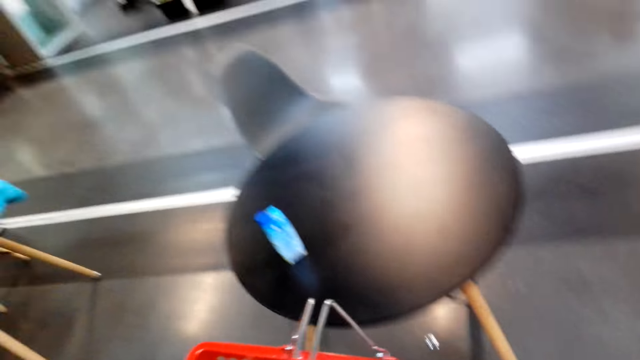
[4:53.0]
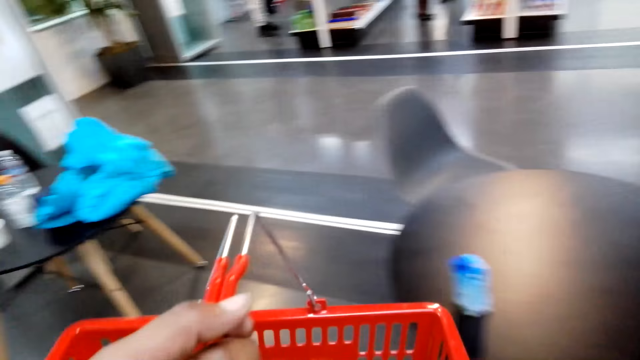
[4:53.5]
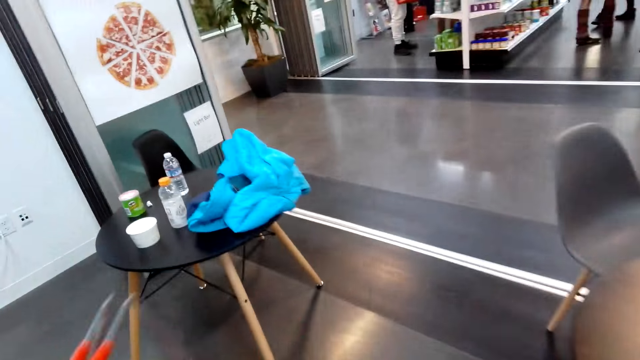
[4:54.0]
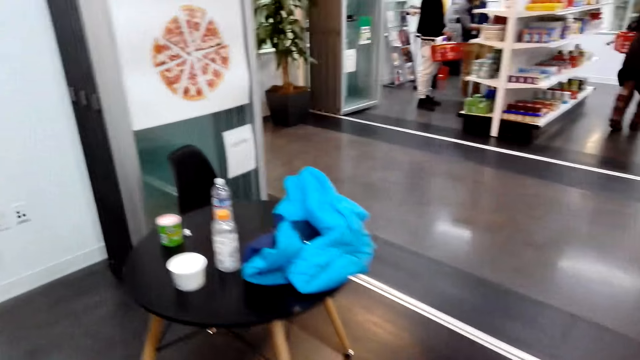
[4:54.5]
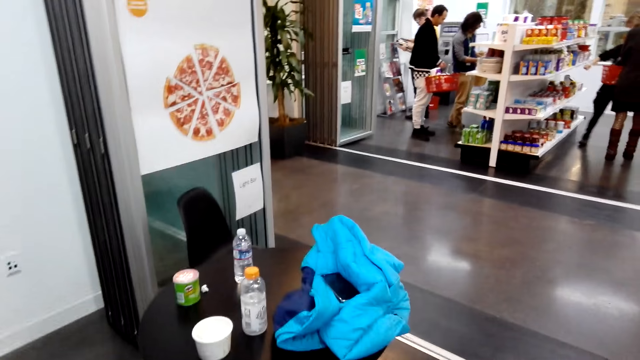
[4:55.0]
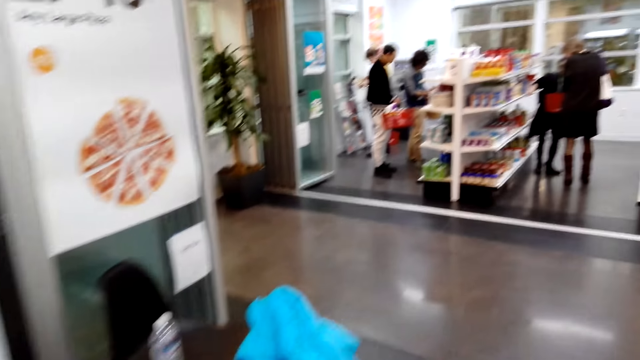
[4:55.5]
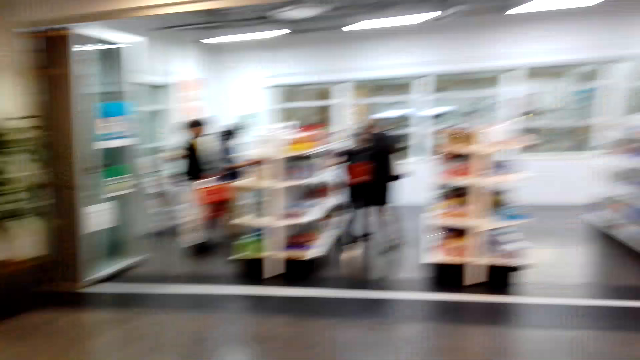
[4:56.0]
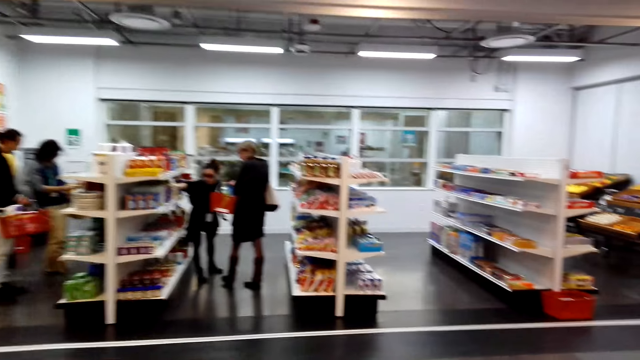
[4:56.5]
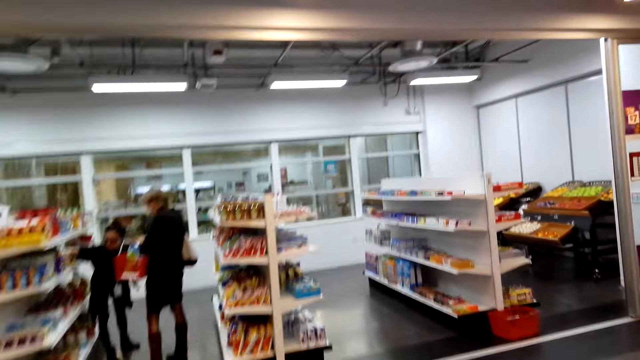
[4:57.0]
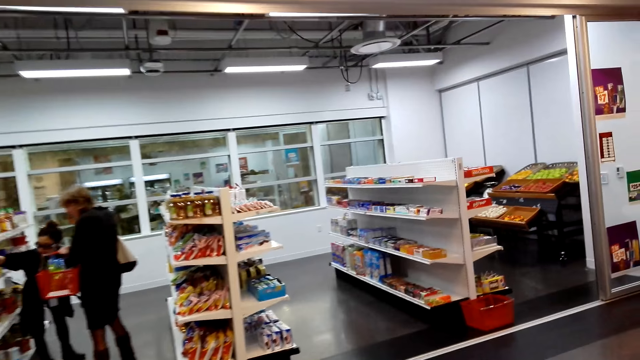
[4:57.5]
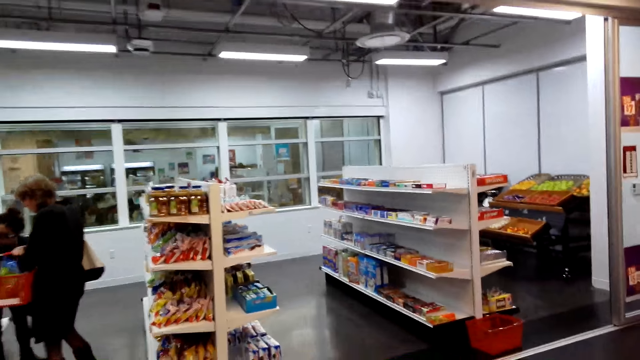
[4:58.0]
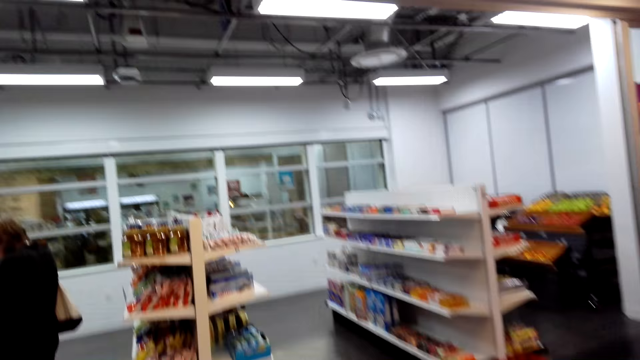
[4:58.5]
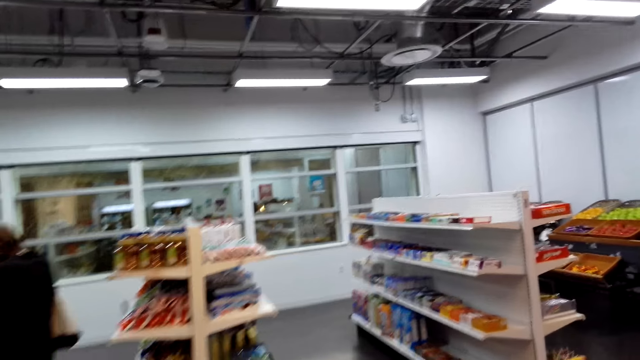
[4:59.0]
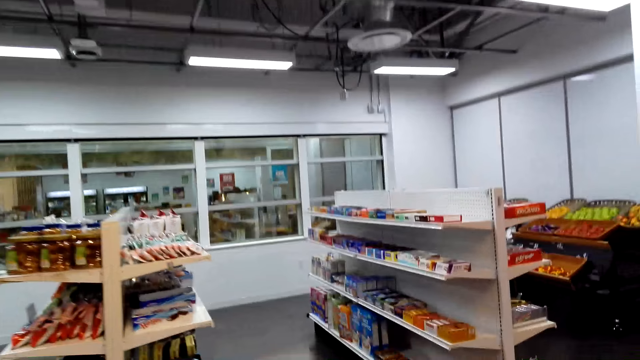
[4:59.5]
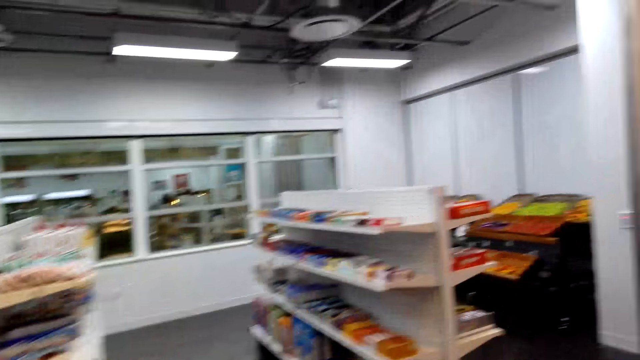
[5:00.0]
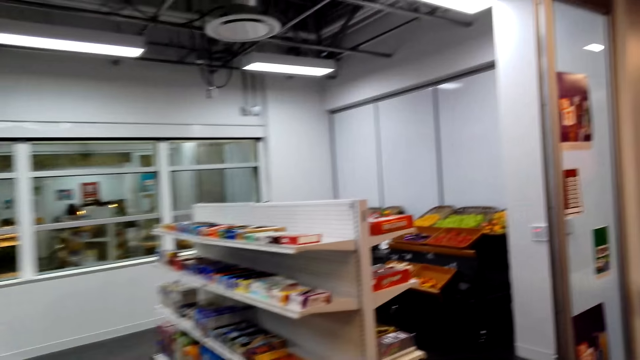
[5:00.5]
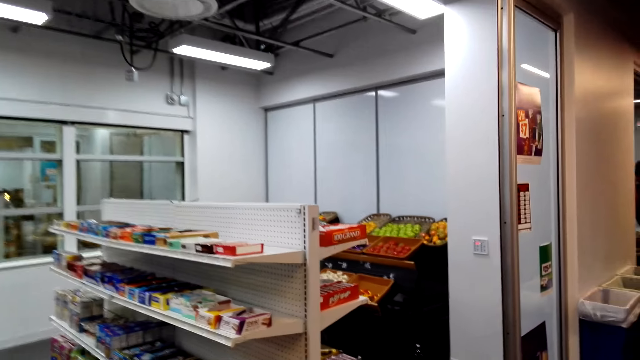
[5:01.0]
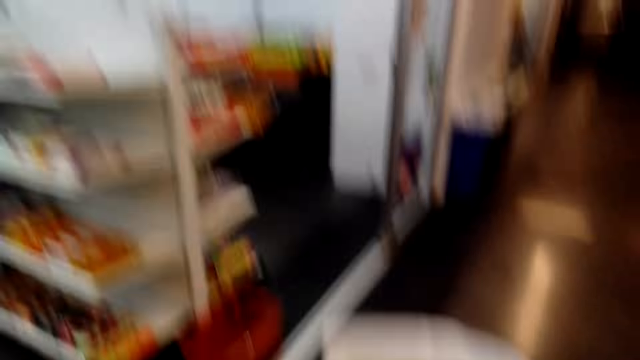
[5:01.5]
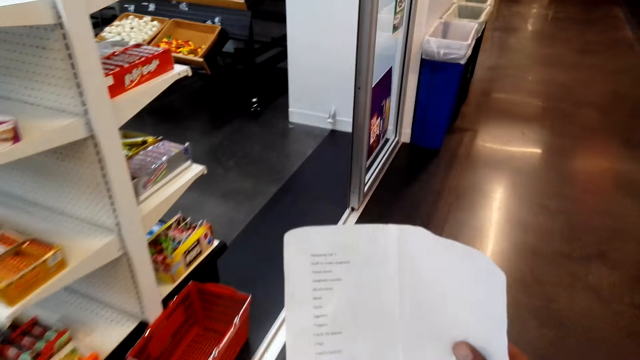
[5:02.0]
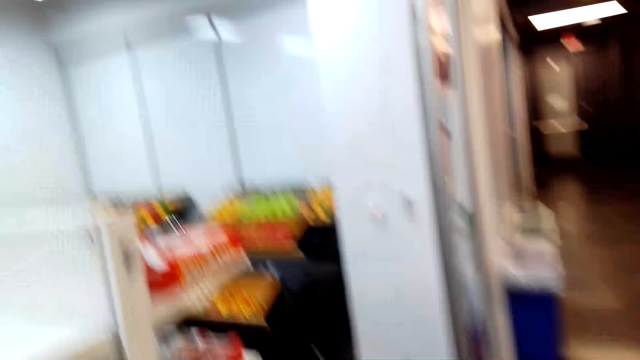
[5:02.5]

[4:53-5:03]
The camera wearer walks around the store.

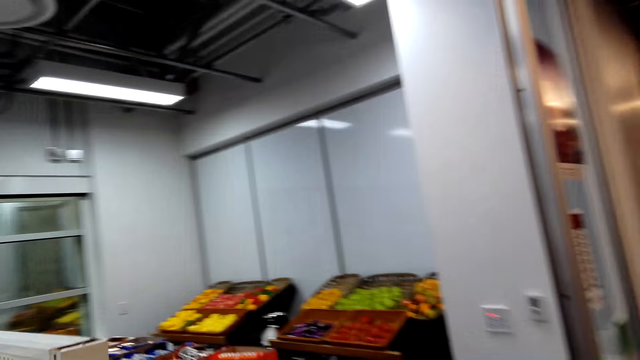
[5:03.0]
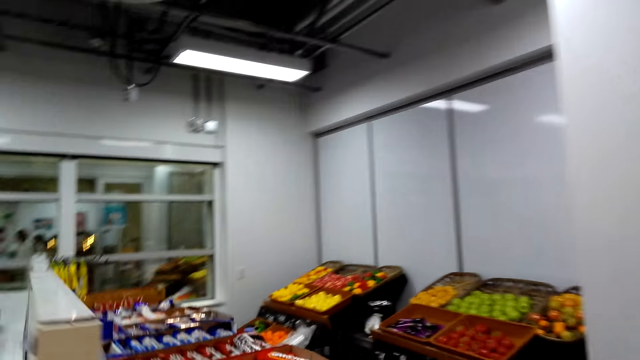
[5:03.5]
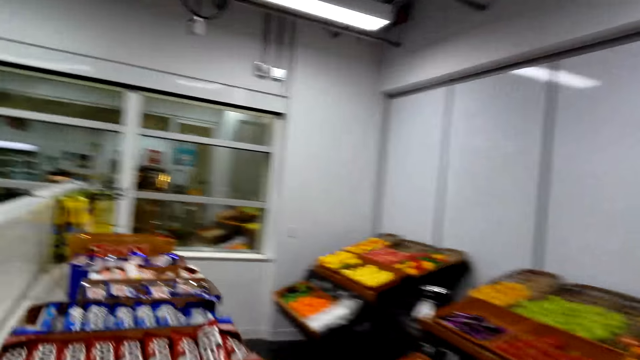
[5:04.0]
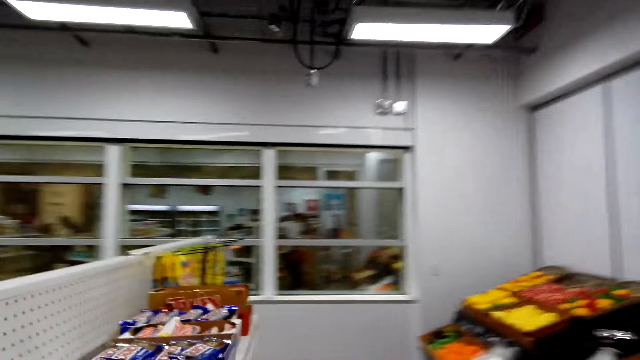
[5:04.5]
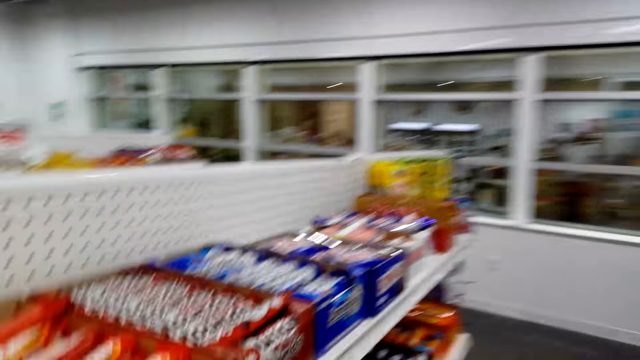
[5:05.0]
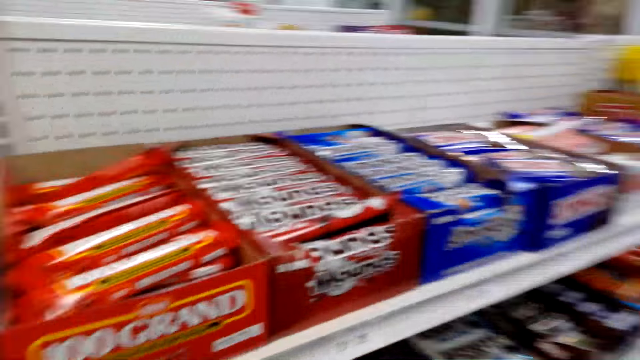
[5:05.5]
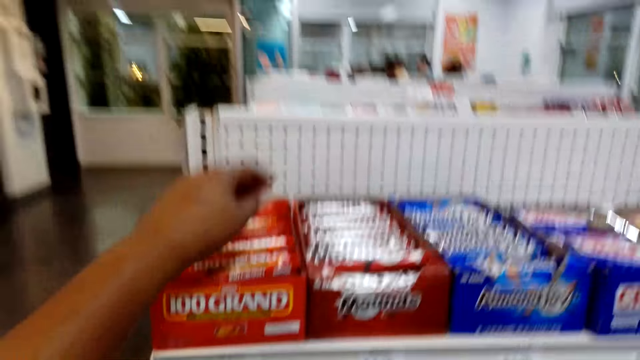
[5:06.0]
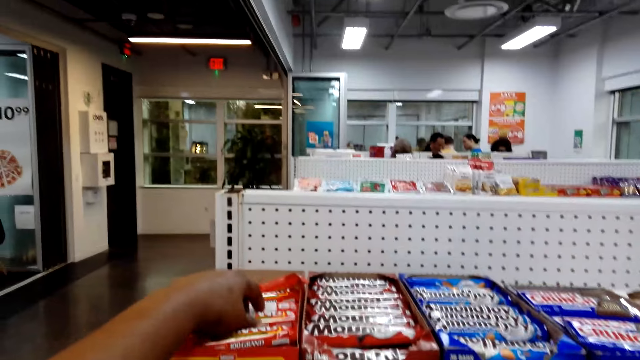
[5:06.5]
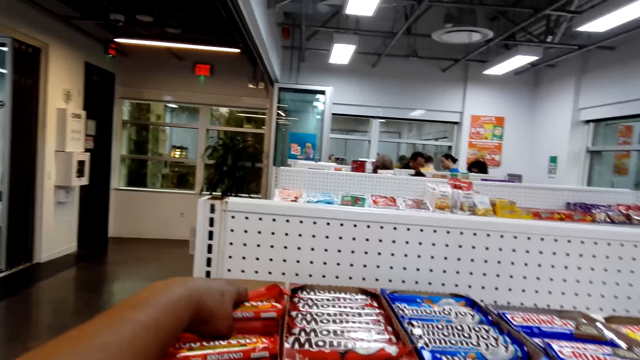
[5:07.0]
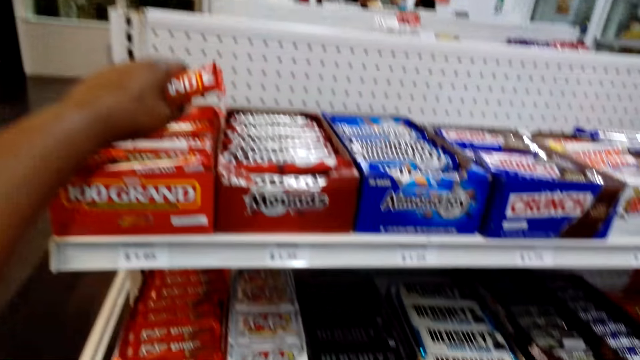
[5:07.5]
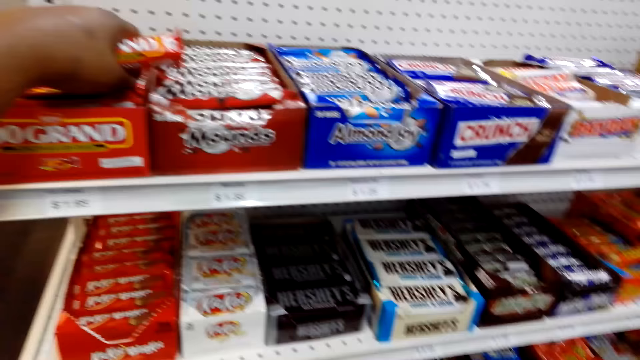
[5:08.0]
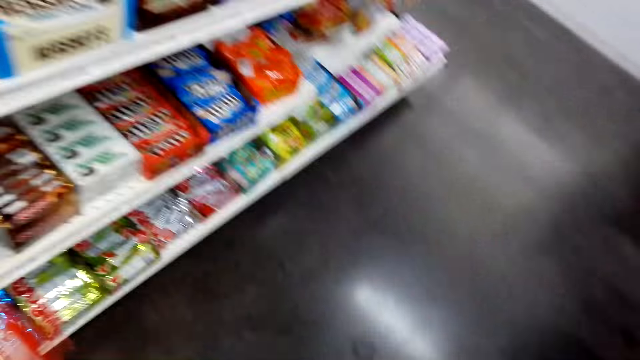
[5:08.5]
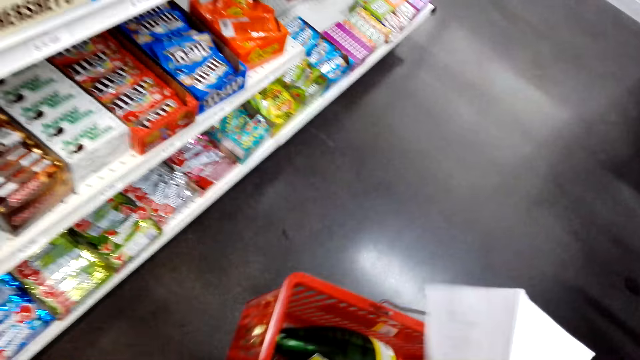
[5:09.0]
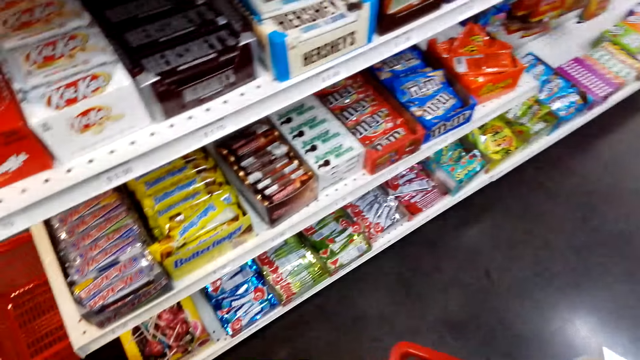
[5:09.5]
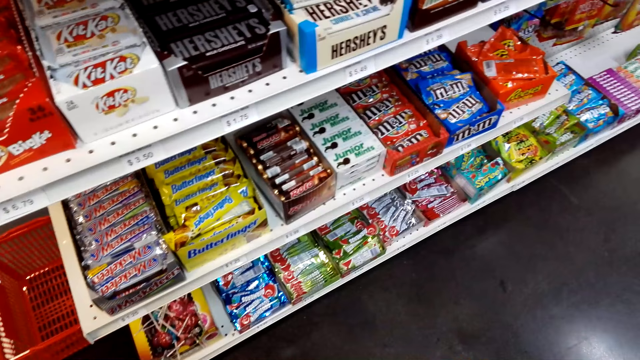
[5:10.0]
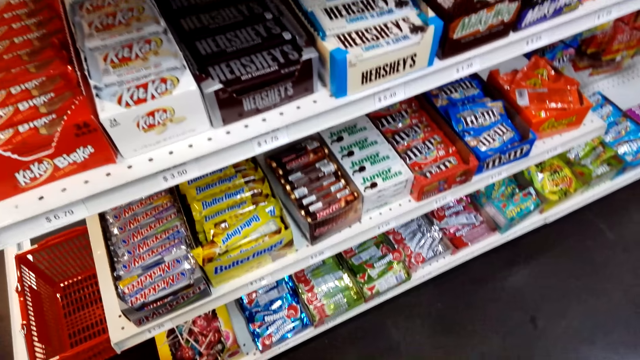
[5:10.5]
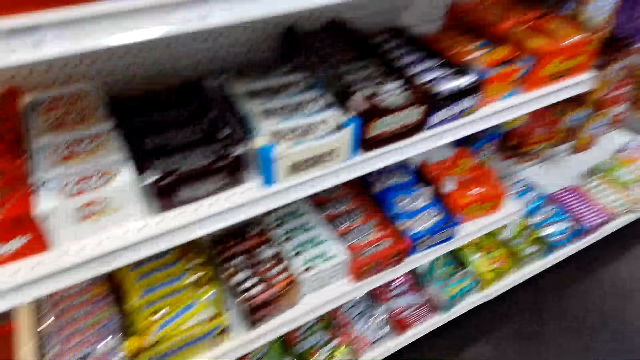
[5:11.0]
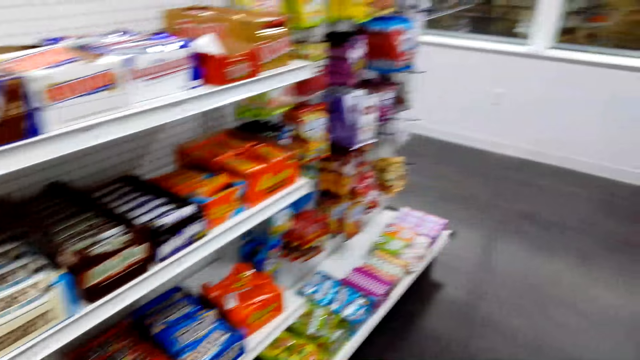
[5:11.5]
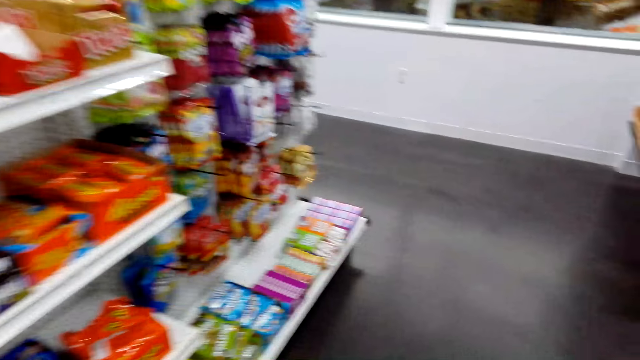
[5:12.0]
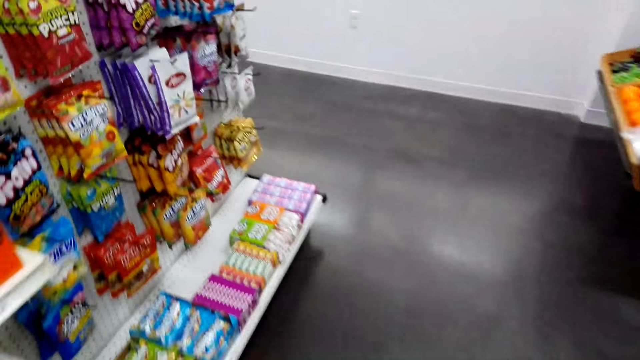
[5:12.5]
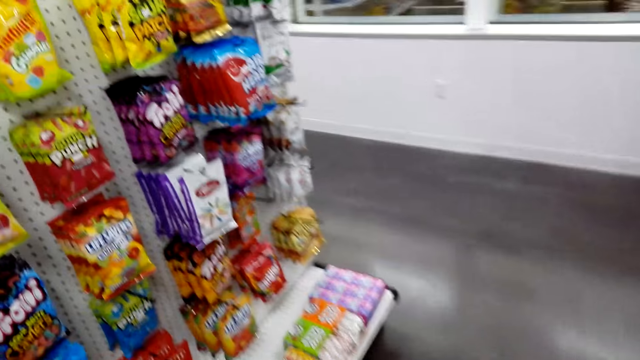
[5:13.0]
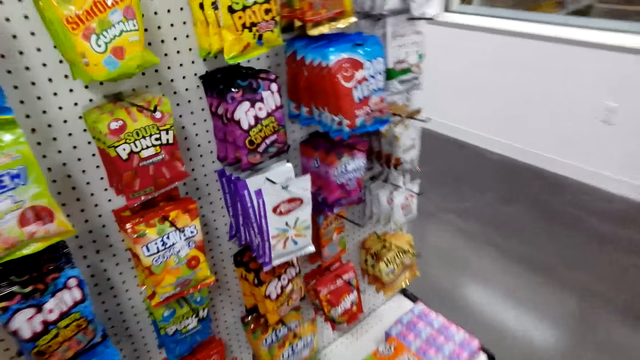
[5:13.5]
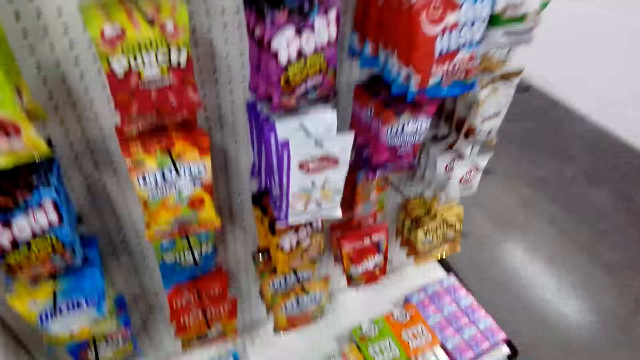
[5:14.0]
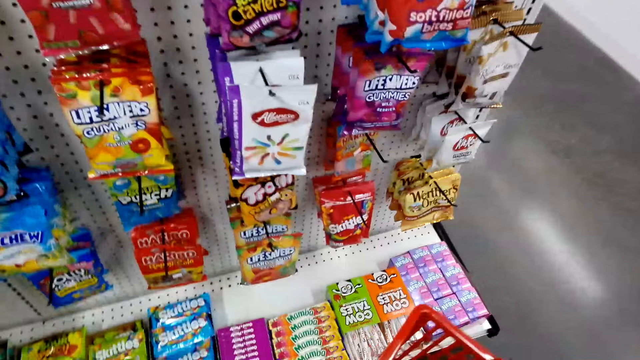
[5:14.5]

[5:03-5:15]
The camera wearer looks at the shelves. They pick up a packet of candies on the shelf. They put the candies in the shopping basket. They look at the shelves and walk.
